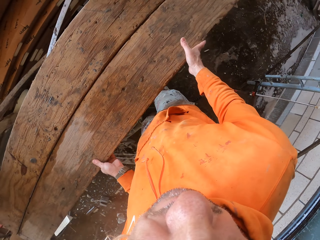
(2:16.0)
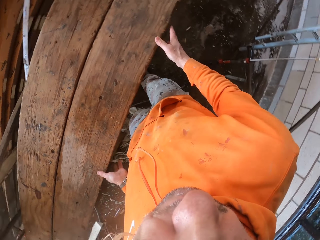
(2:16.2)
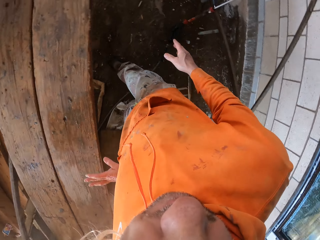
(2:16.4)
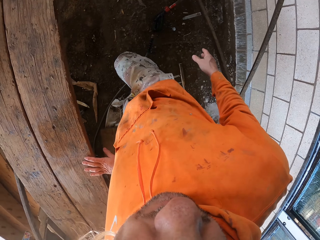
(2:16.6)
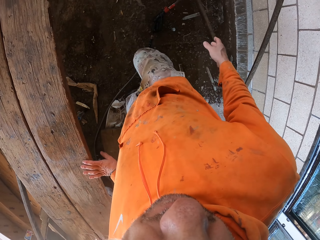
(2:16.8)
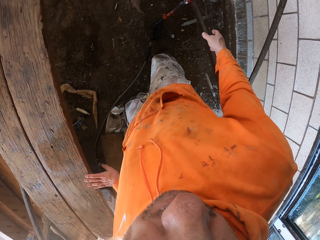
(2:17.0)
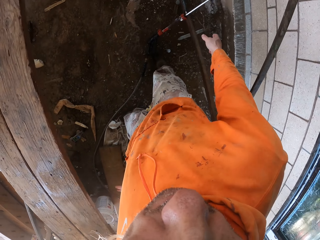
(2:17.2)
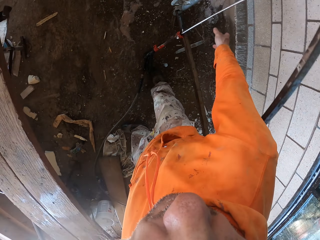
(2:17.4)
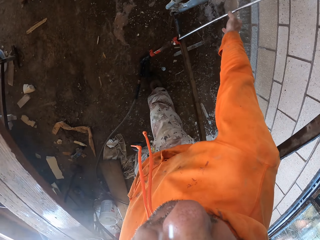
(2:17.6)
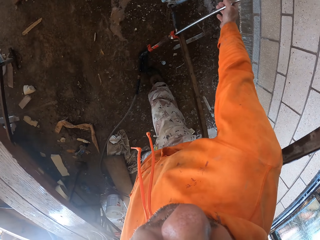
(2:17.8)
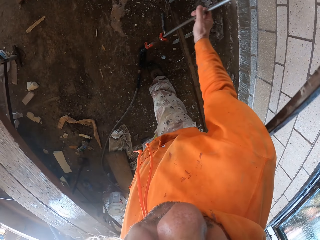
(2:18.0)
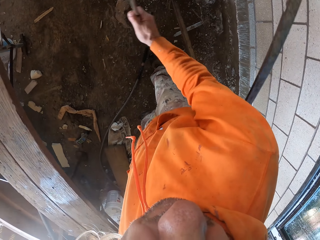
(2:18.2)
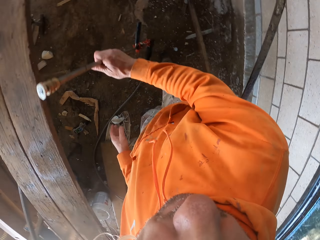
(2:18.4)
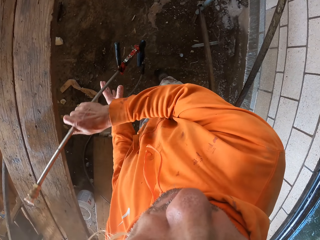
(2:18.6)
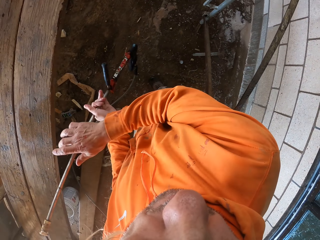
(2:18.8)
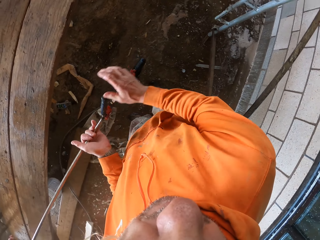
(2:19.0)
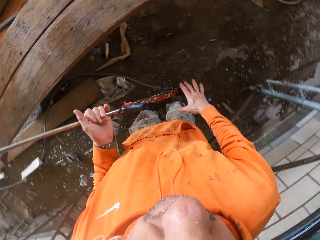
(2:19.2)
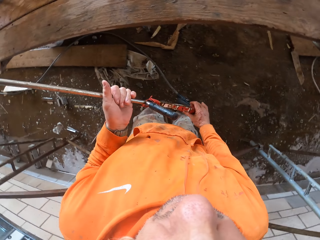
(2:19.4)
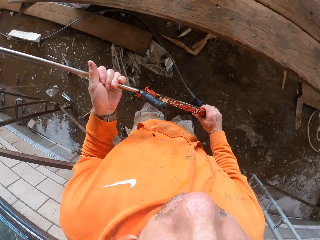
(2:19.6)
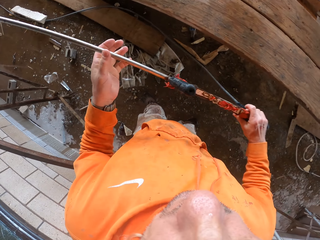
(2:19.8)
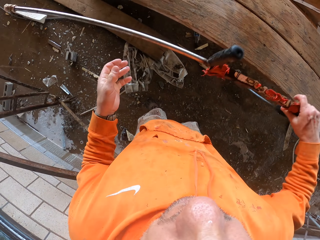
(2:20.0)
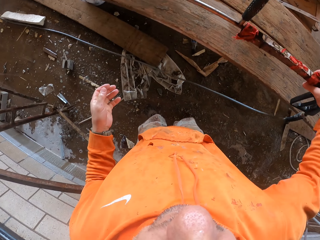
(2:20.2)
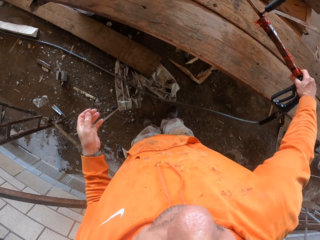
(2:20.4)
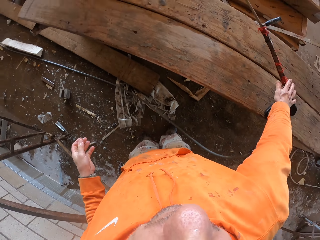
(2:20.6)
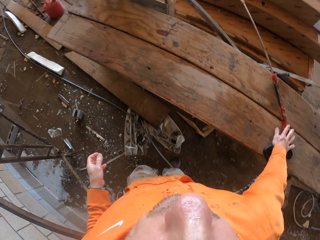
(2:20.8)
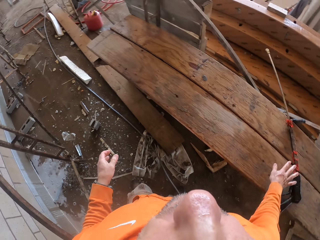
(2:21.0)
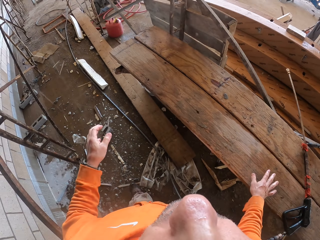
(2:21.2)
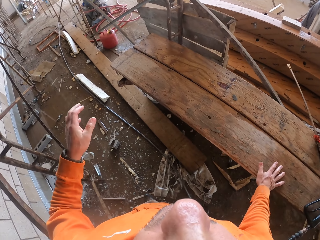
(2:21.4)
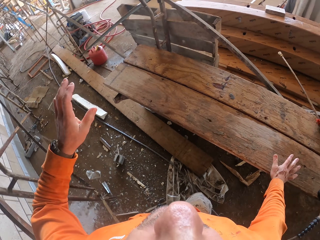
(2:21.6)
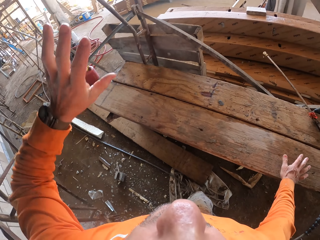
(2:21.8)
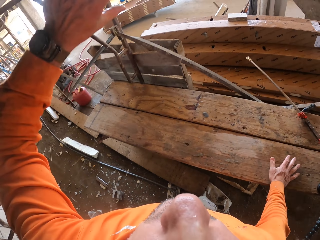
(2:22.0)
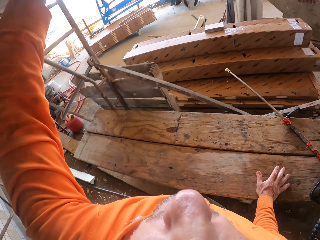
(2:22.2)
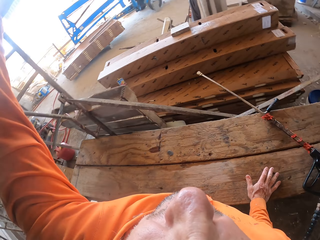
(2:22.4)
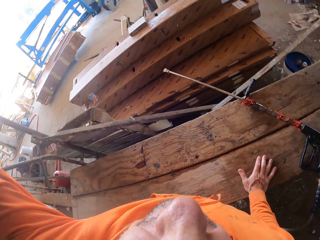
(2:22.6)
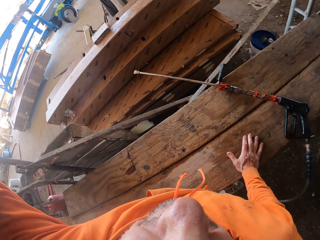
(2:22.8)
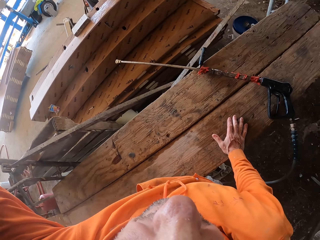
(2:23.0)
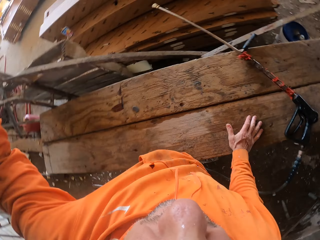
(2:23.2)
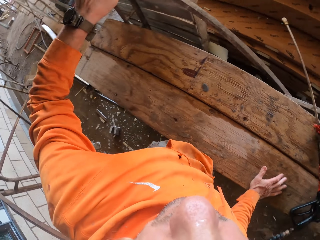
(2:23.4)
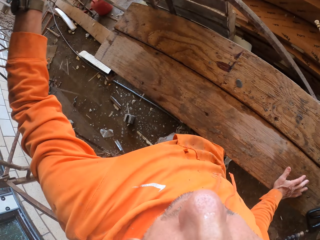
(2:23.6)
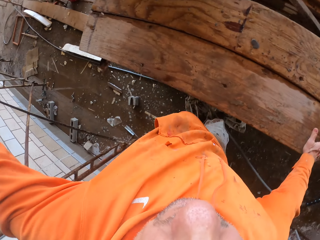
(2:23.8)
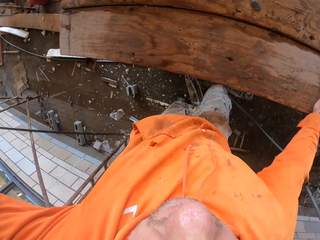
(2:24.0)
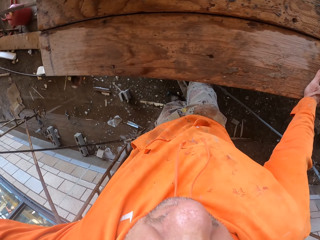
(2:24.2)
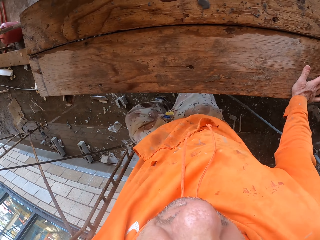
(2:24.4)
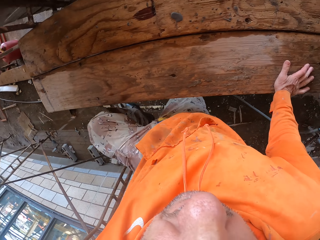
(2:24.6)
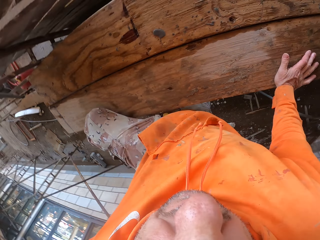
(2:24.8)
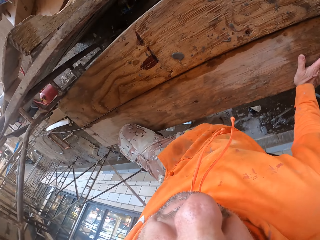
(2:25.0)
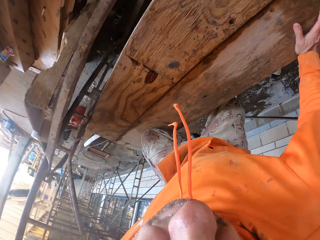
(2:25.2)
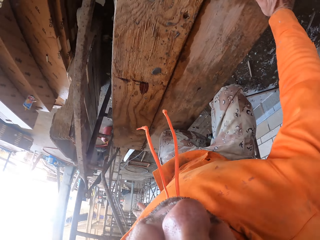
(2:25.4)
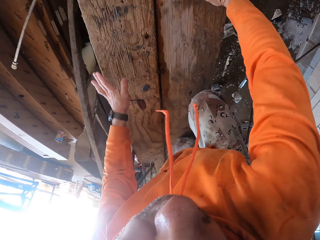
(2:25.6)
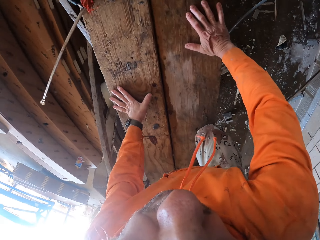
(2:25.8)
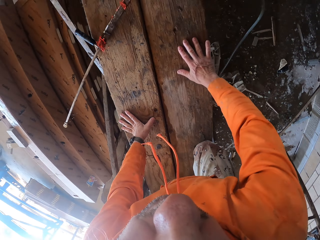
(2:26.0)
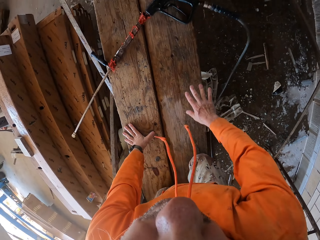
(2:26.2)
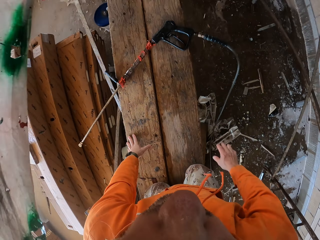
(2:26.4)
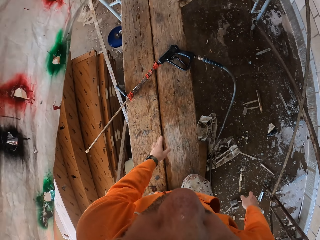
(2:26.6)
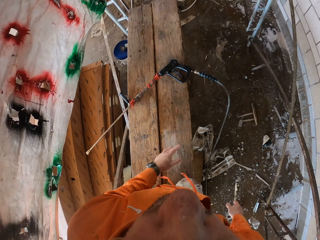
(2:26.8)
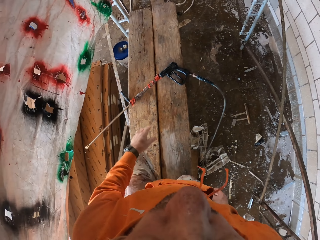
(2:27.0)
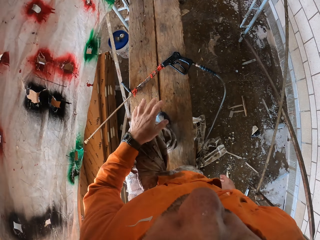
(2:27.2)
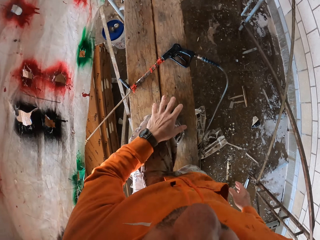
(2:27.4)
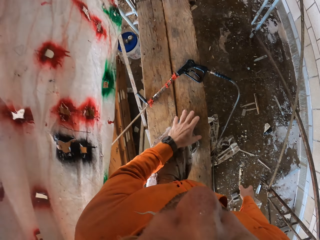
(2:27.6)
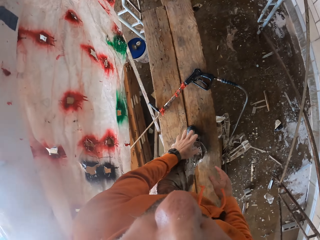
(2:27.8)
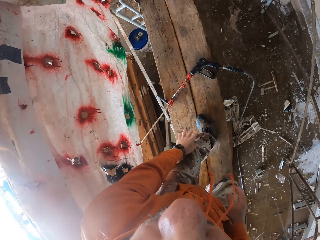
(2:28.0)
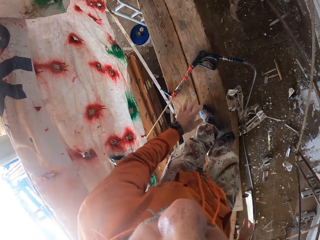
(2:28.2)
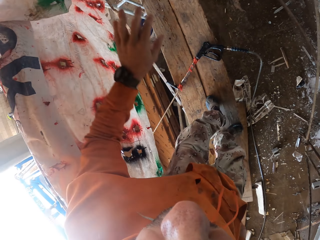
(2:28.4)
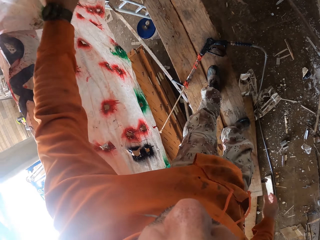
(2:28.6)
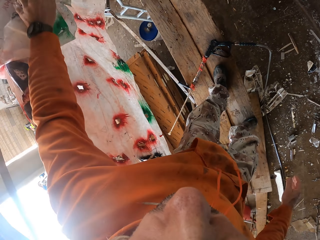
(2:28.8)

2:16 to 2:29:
The camera wearer picks up a pipe on the ground. They put the pipe on the wood. They climb on the wood.

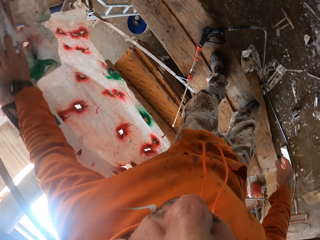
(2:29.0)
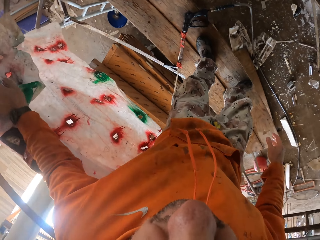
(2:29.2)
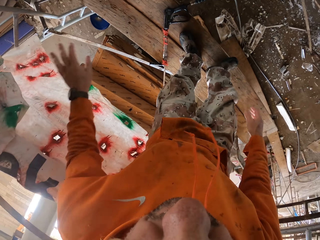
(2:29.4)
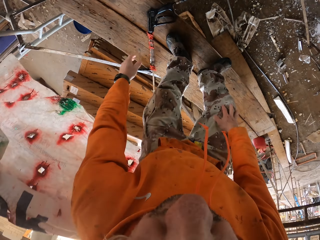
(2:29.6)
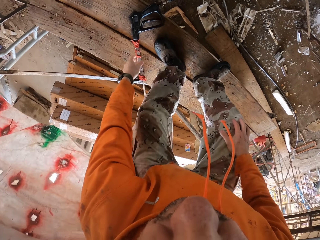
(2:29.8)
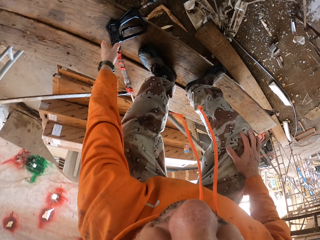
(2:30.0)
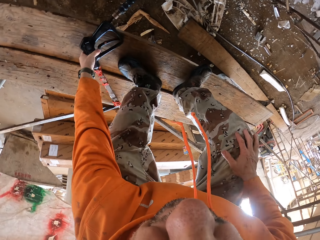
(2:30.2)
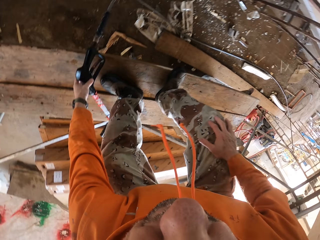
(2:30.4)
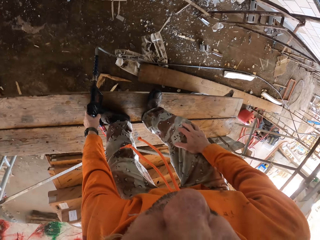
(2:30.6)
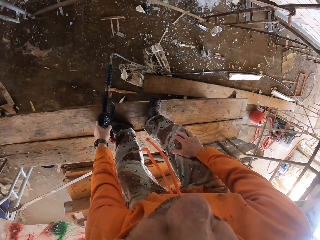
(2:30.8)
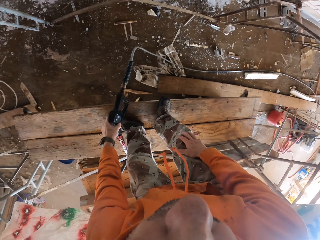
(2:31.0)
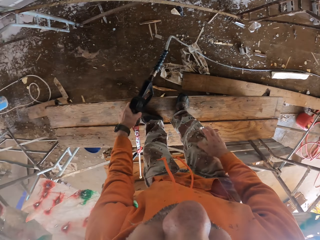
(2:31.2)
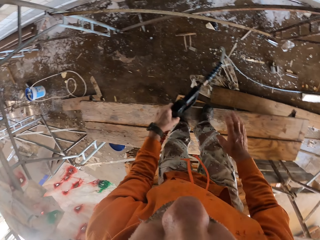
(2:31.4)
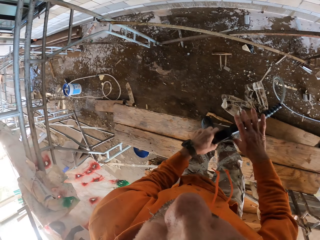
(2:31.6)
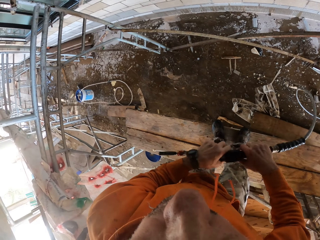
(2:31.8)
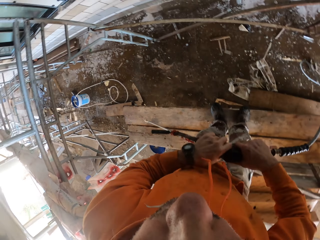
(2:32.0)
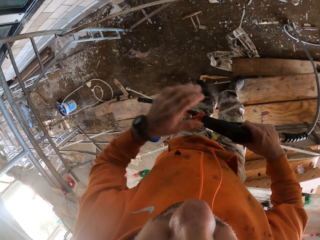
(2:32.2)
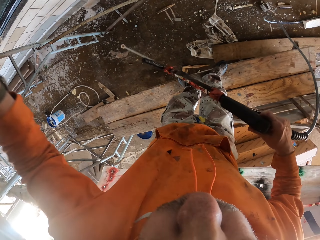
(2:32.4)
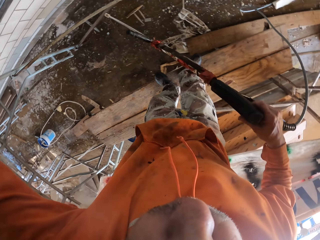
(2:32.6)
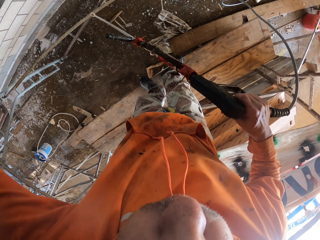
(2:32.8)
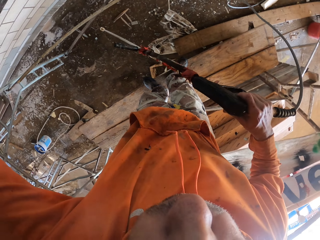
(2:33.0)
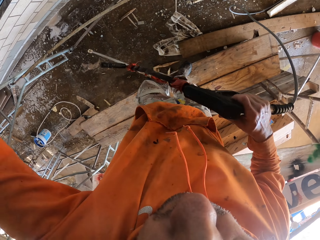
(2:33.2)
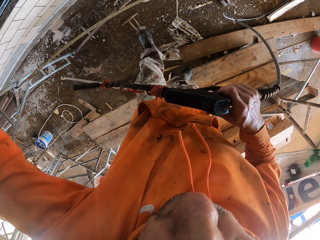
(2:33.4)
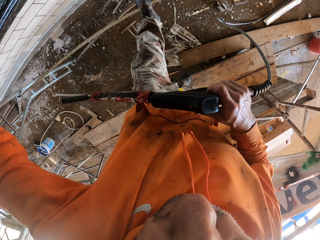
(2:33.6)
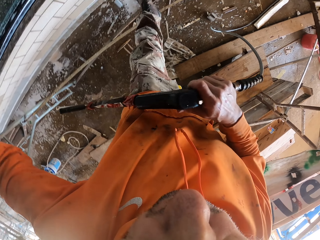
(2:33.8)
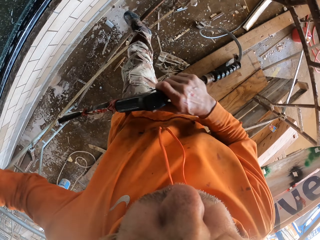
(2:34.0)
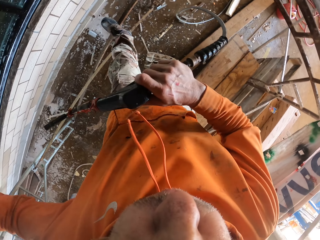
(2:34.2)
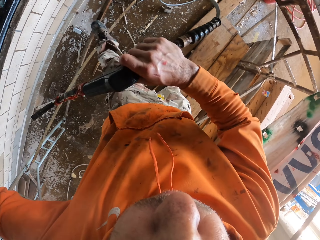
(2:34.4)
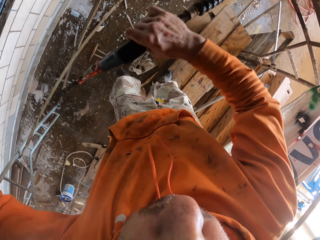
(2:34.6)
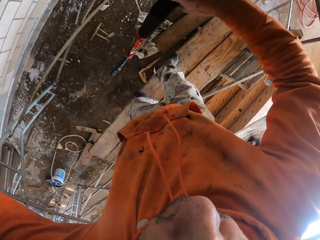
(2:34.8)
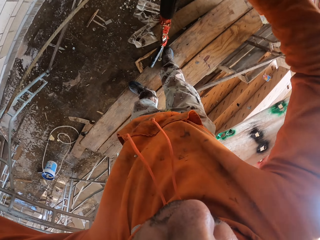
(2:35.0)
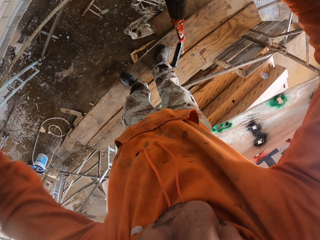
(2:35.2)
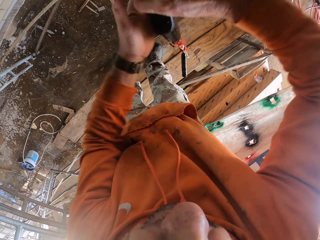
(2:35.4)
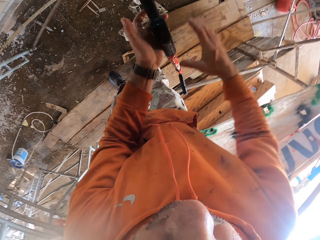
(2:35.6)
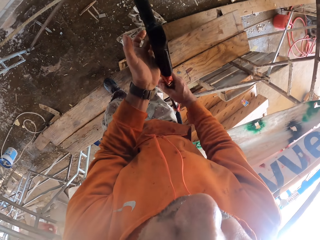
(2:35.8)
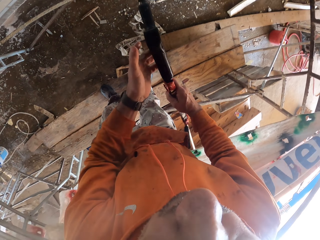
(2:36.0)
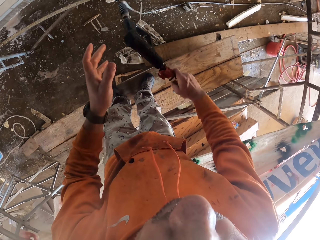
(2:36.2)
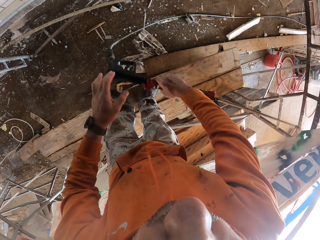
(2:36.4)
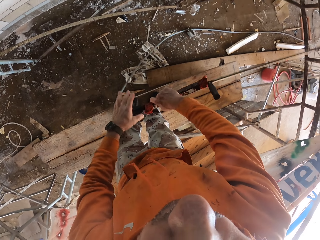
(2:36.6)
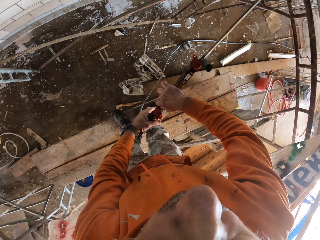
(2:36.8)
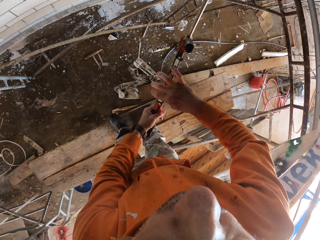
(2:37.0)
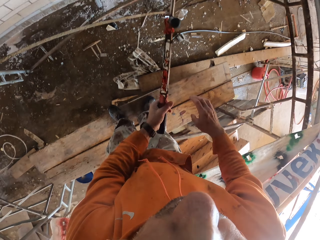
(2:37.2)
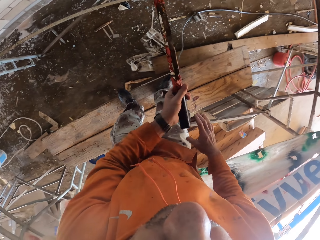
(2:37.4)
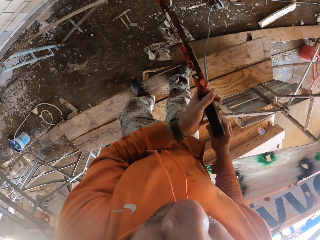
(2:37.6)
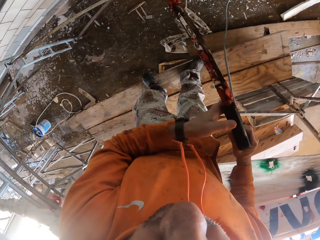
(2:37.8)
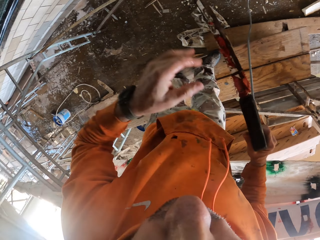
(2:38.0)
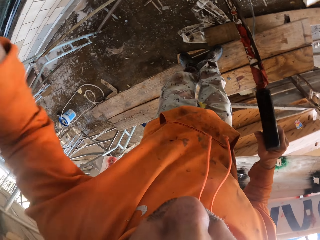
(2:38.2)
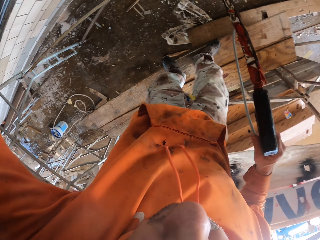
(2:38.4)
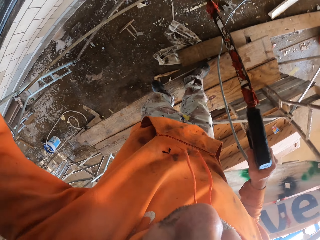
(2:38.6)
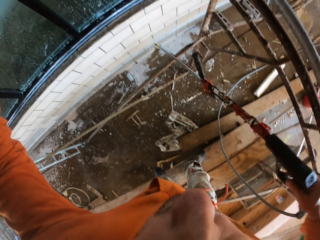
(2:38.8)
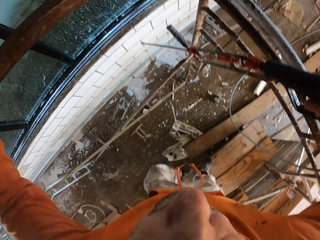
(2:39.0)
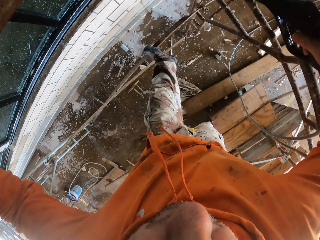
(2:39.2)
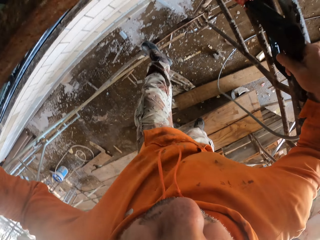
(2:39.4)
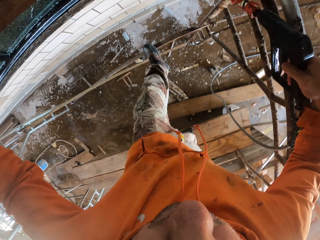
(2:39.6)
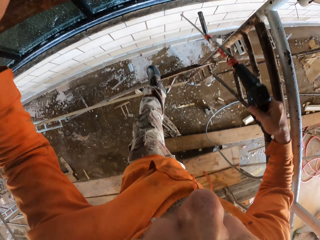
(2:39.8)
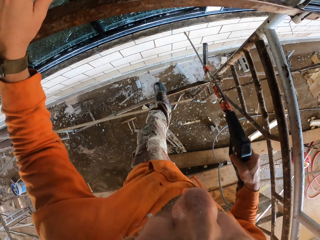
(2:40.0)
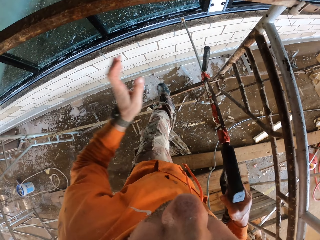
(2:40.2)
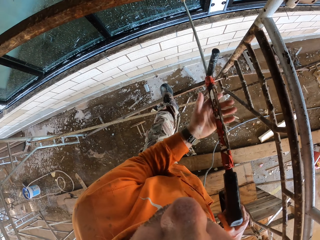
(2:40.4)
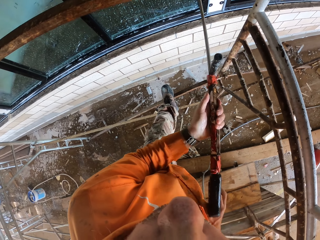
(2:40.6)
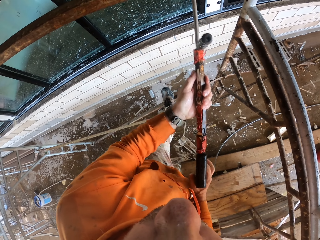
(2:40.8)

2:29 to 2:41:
The camera wearer picks up a pipe on the wood. They step on the metal. They turn the pipe. They step on the metal.
